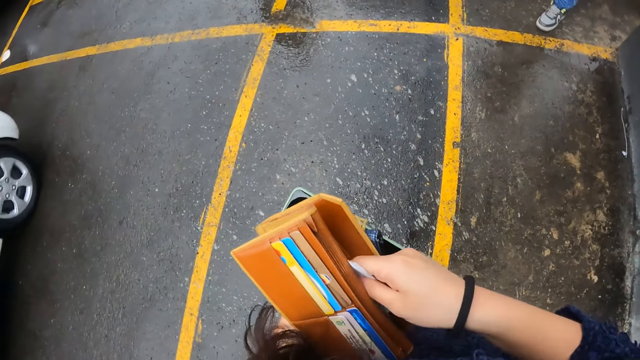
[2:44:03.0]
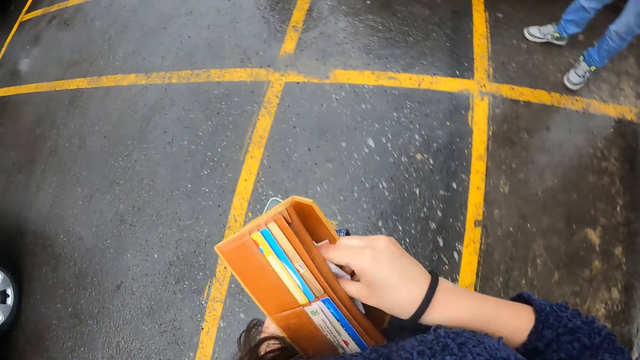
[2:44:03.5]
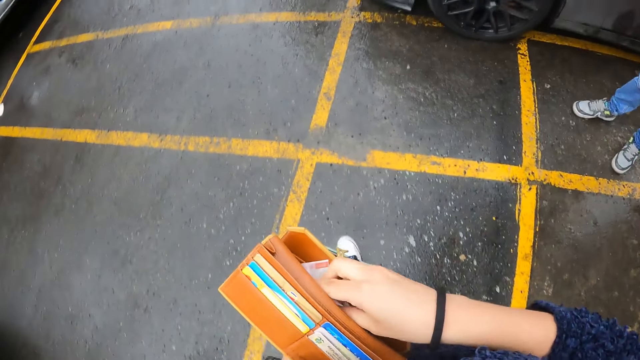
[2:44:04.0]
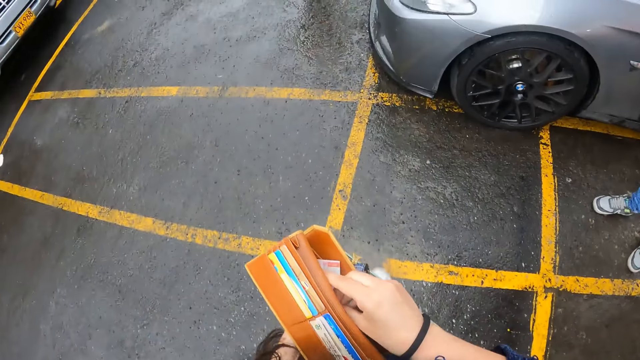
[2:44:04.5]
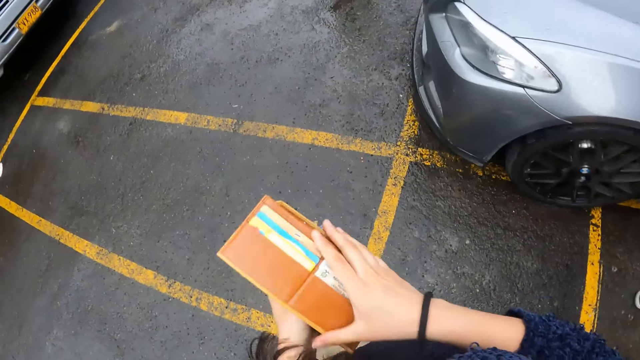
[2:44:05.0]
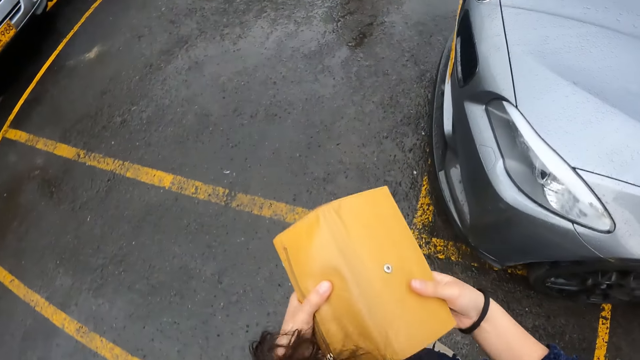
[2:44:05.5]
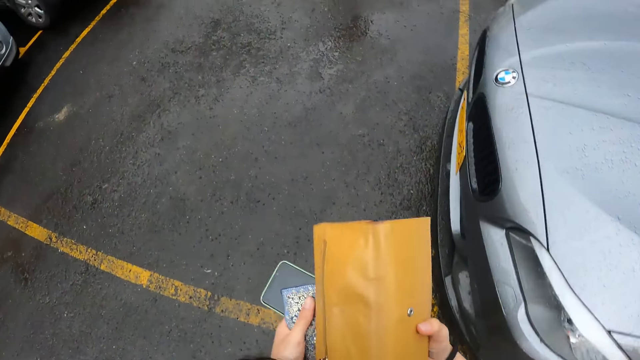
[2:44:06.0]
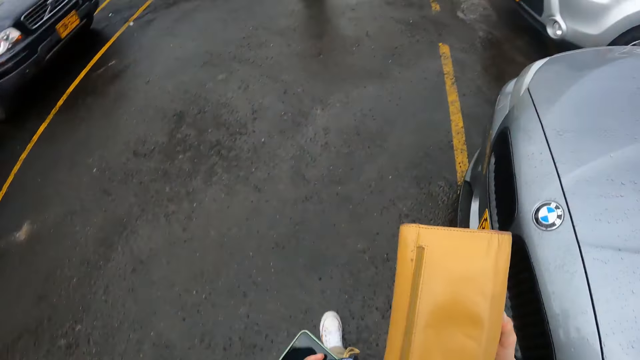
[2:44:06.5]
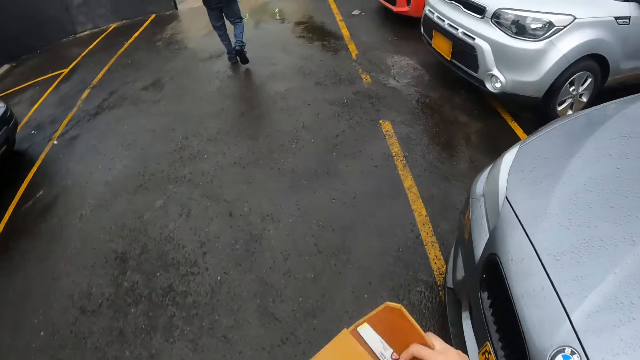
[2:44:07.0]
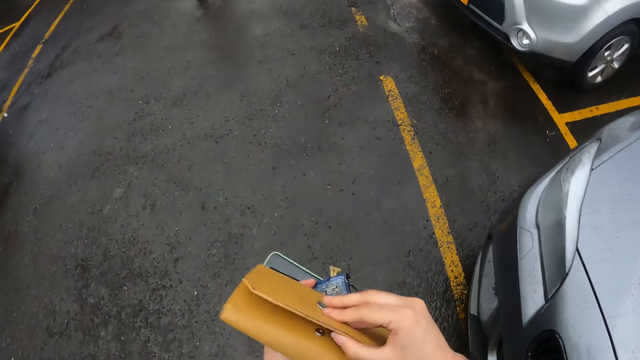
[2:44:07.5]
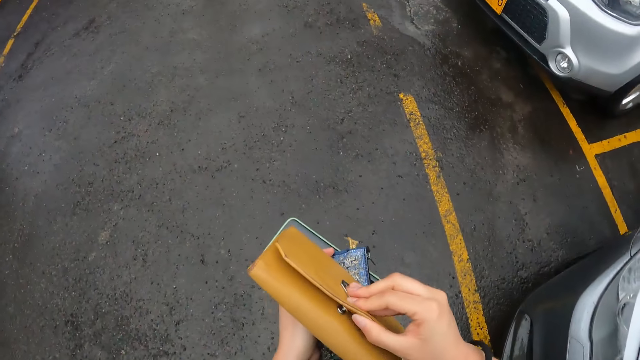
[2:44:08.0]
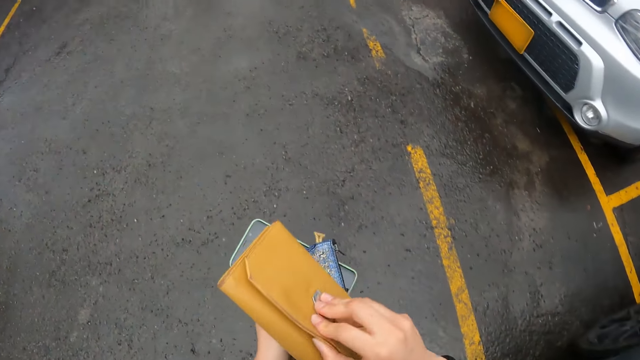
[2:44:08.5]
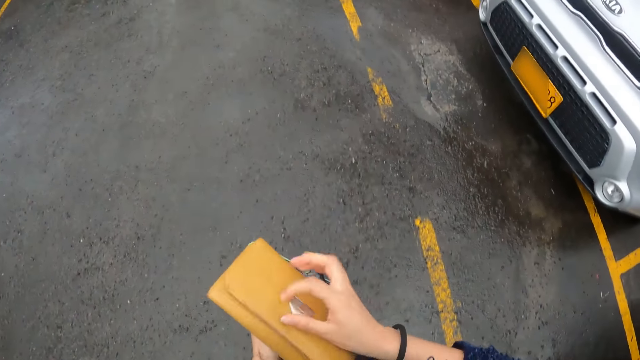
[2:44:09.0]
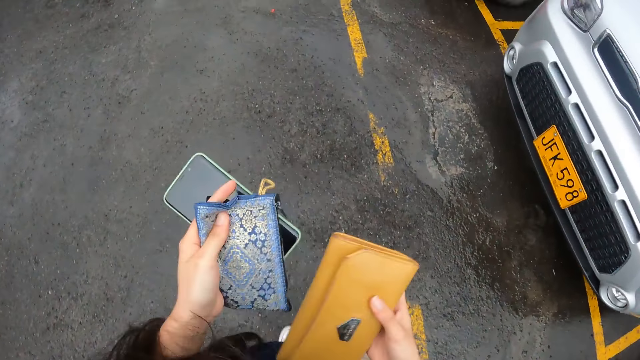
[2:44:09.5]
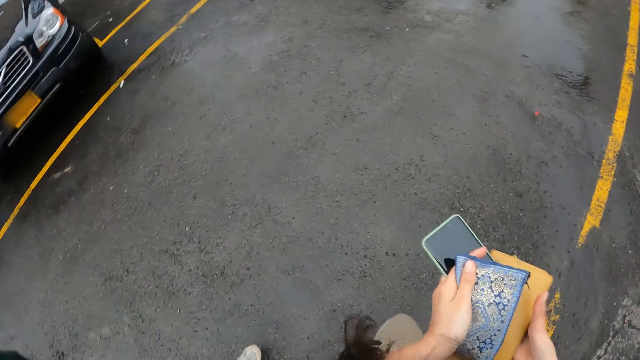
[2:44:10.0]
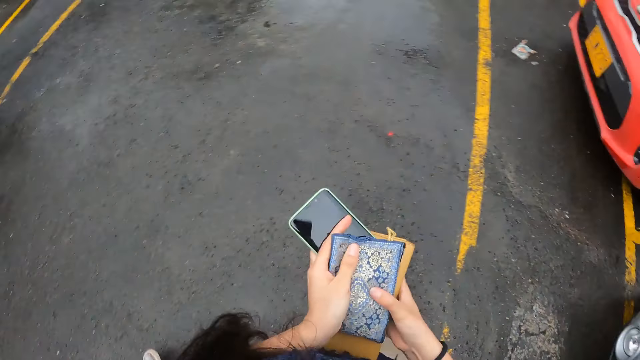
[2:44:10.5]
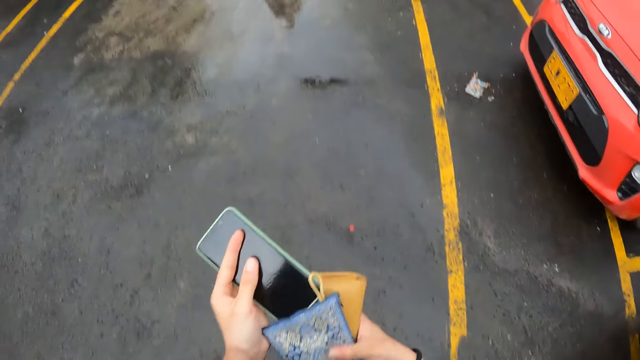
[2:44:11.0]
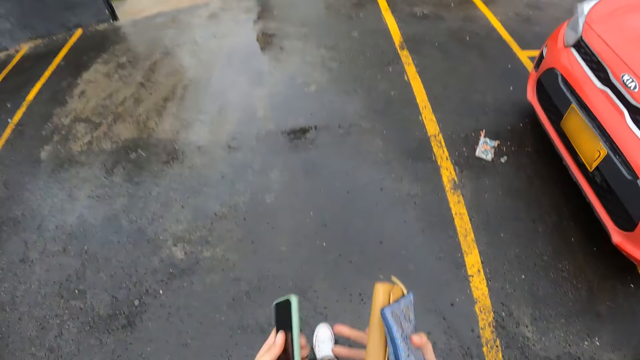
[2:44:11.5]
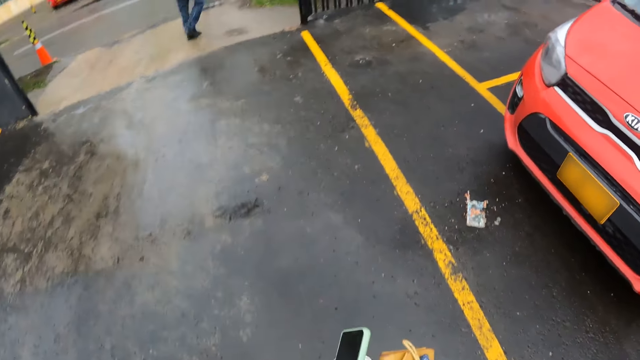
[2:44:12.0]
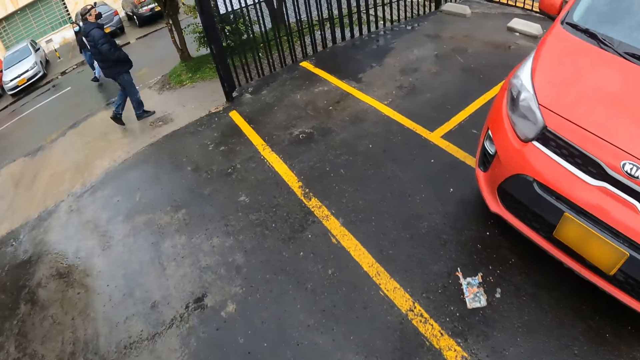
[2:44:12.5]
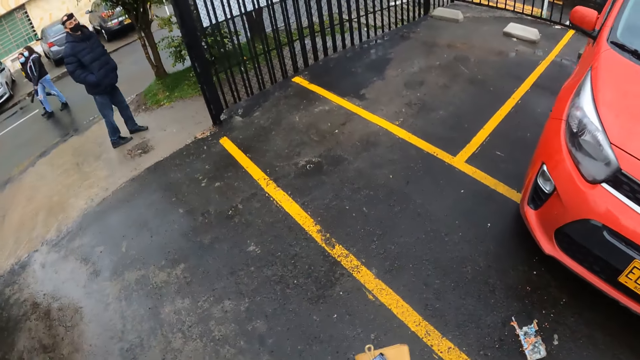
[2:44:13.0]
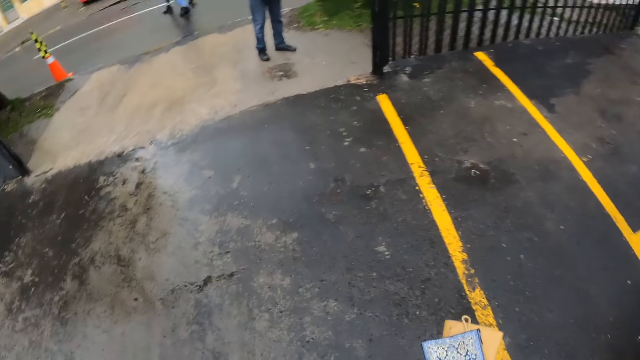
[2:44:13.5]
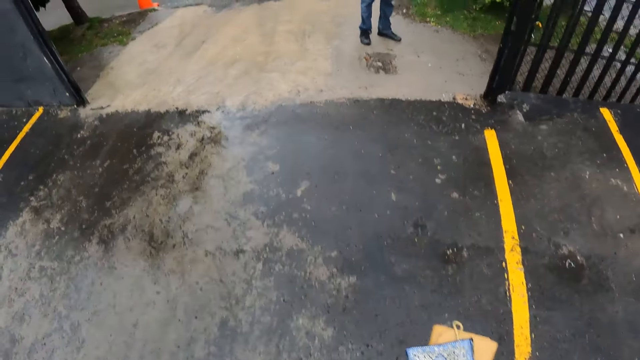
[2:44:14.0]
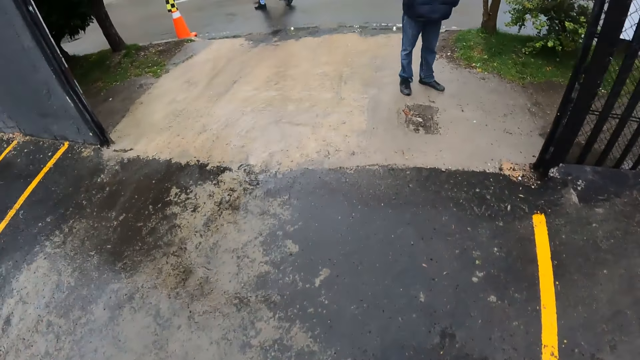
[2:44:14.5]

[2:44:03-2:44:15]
The camera wearer closes the purse with both hands. She walks to a restaurant.

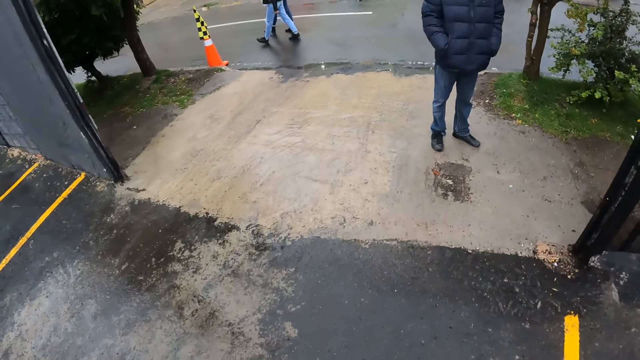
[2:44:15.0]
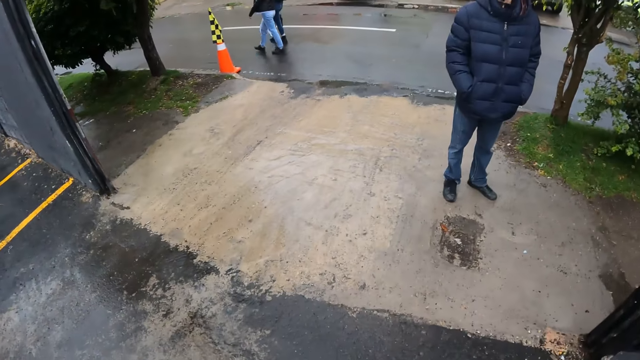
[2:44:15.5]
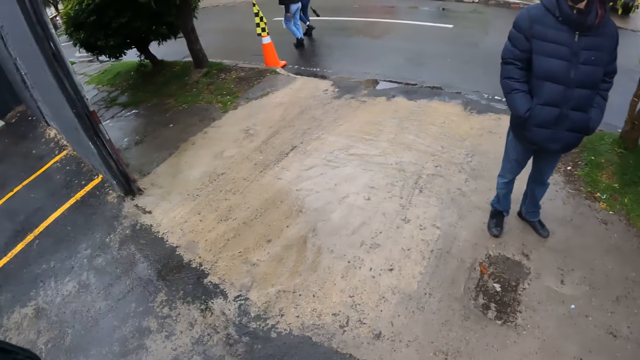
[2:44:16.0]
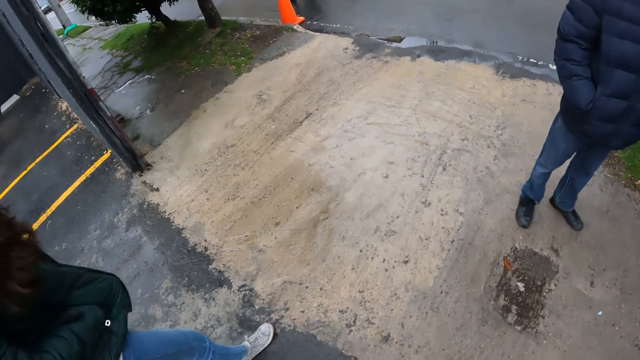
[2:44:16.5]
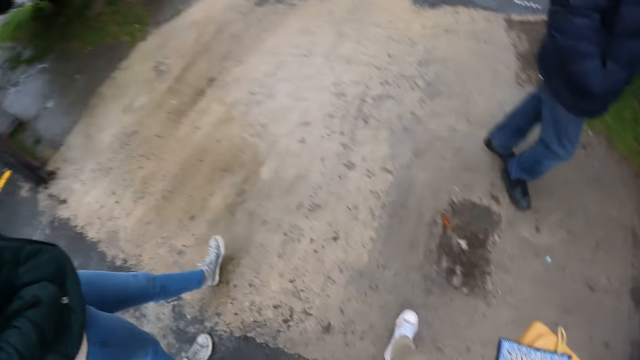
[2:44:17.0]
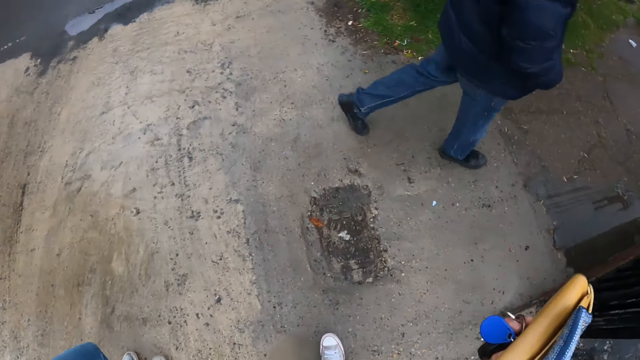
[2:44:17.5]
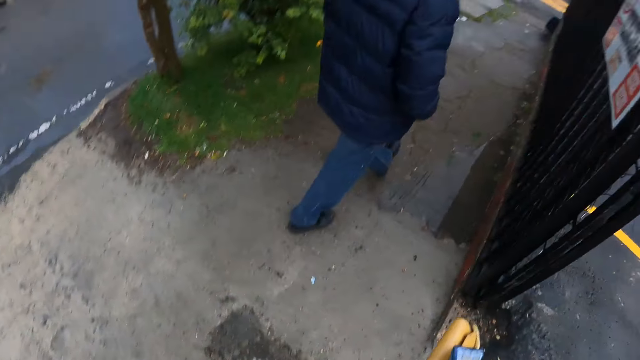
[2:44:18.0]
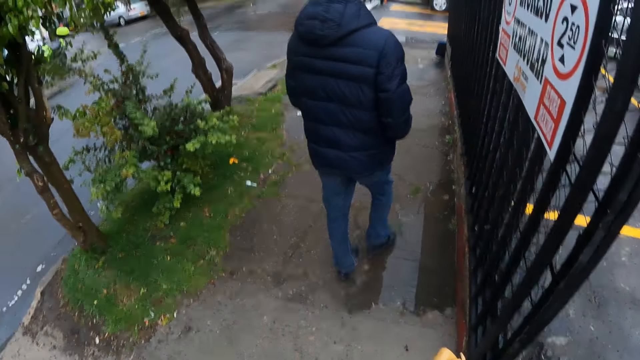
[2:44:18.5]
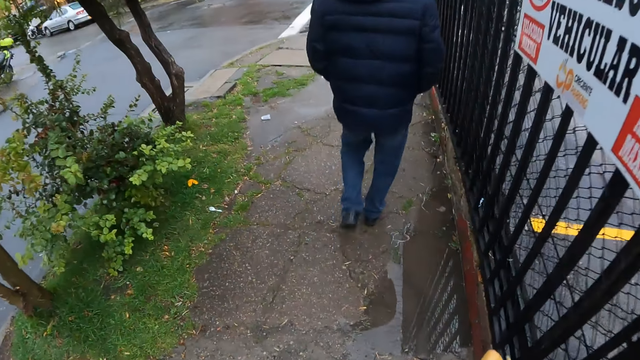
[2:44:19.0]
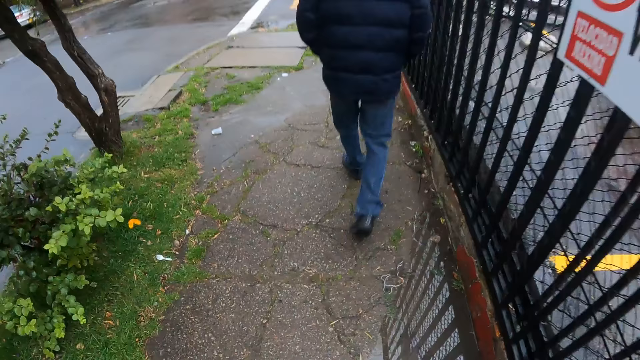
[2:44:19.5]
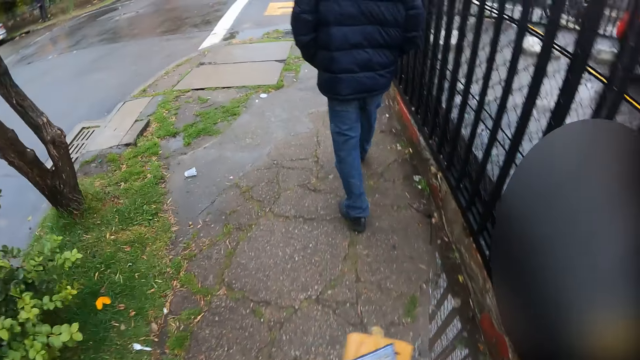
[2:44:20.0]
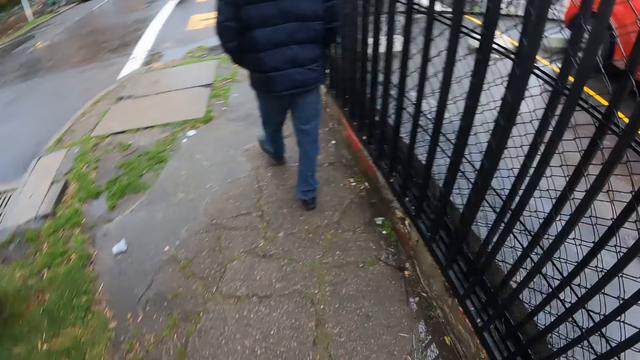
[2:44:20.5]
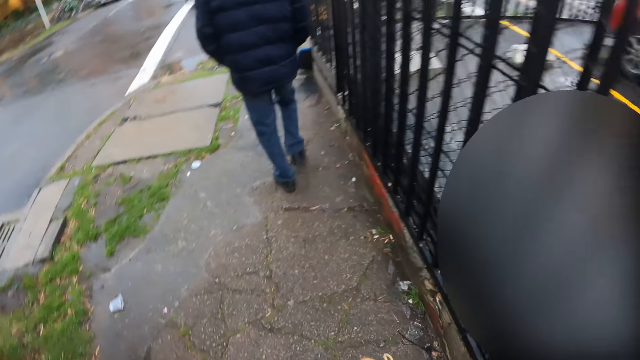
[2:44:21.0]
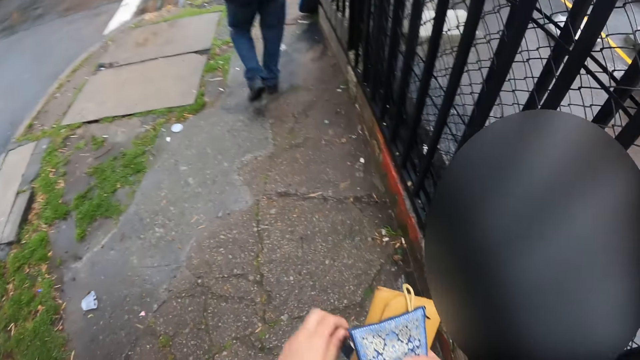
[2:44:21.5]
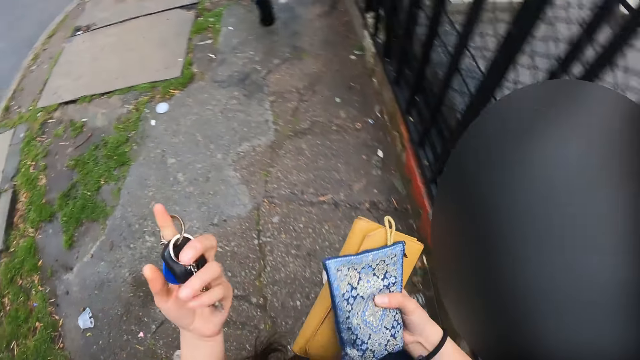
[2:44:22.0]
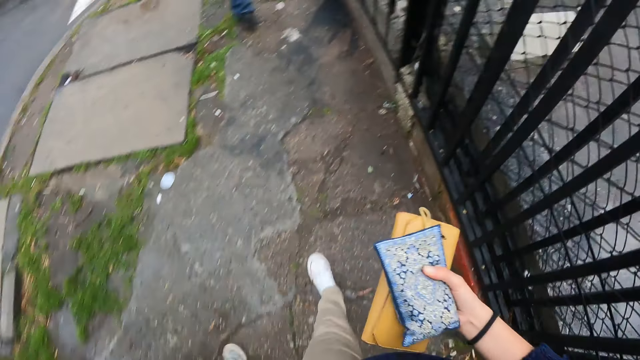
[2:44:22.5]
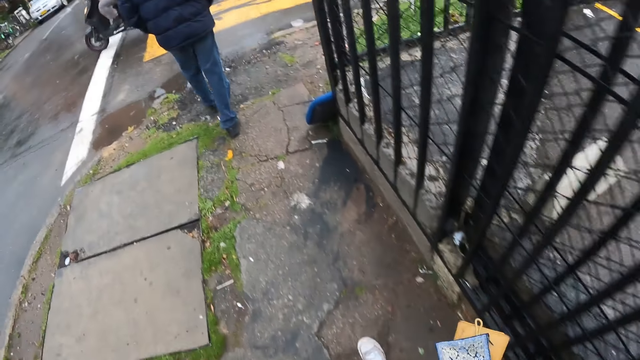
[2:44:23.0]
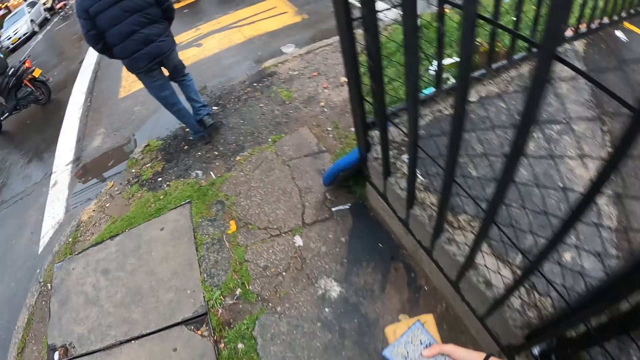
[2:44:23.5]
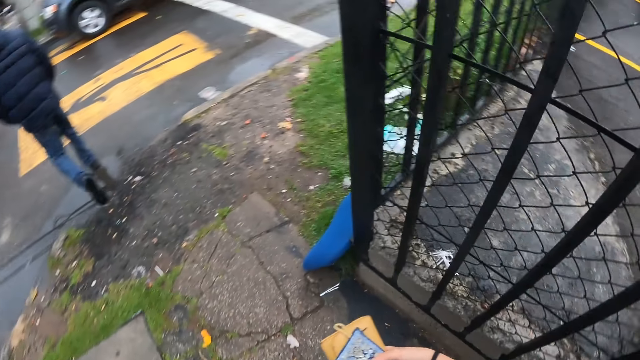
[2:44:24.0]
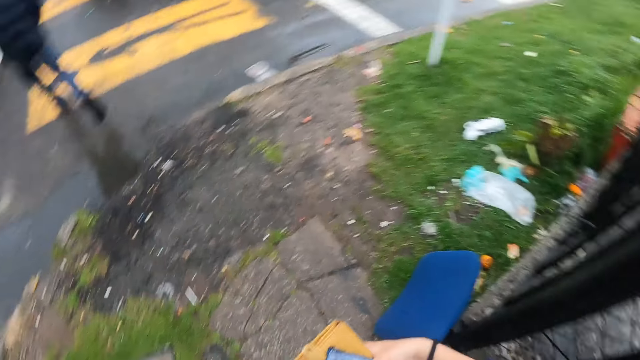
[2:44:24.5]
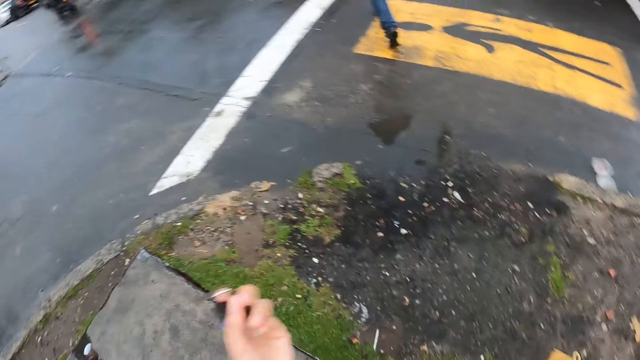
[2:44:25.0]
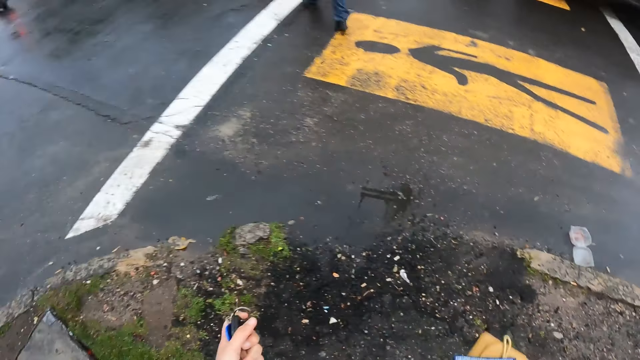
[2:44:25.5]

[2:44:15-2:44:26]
The camera wearer walks on the pavement. They look around.
